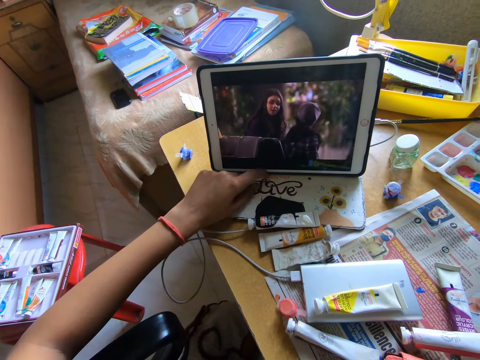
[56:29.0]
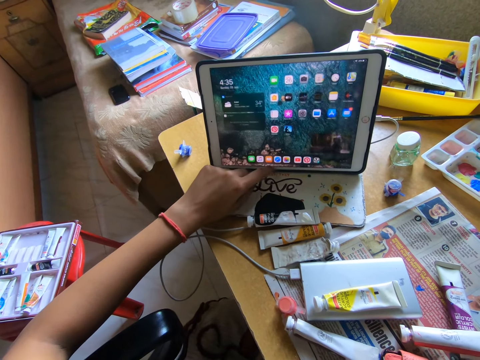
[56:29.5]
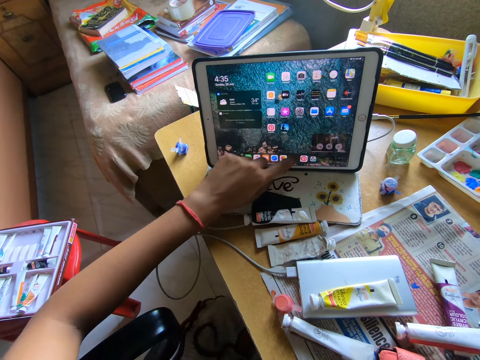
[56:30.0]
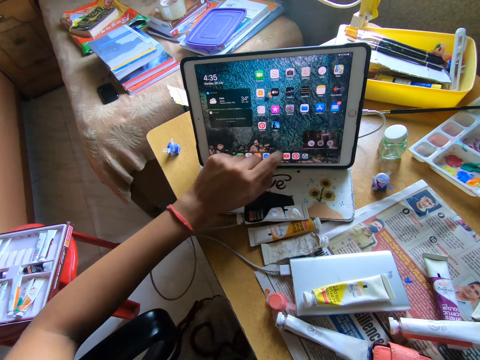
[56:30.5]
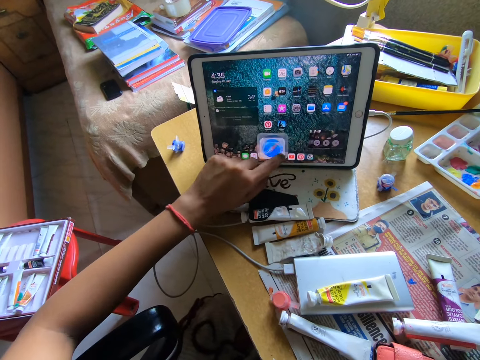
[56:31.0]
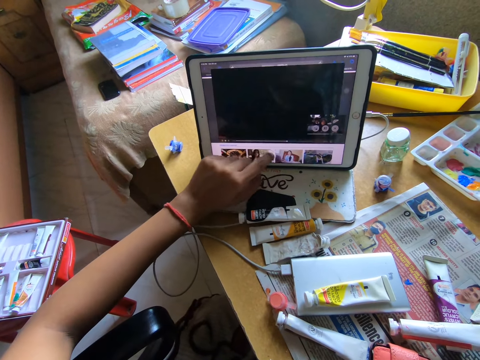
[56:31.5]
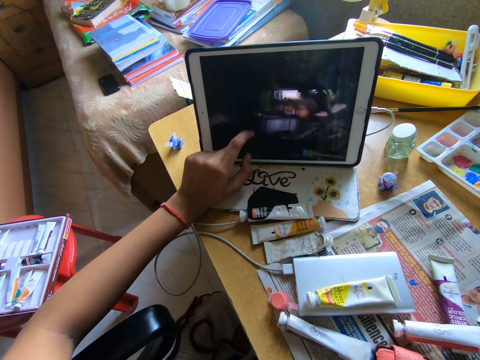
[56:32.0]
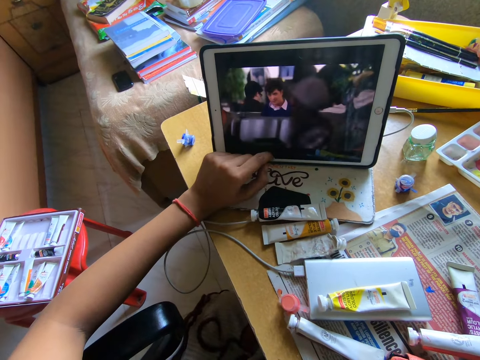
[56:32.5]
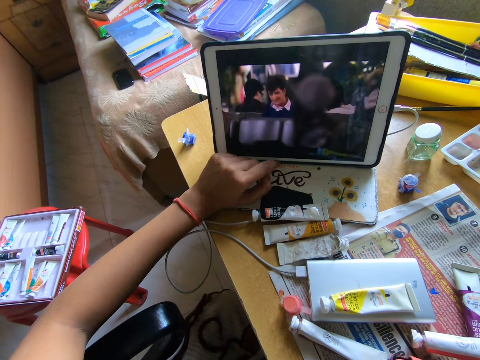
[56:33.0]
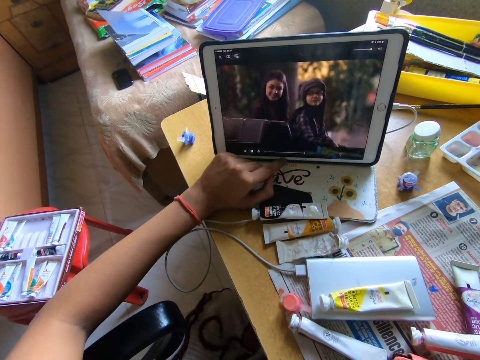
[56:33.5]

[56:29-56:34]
The camera wearer operates the iPad on the table with her left hand.

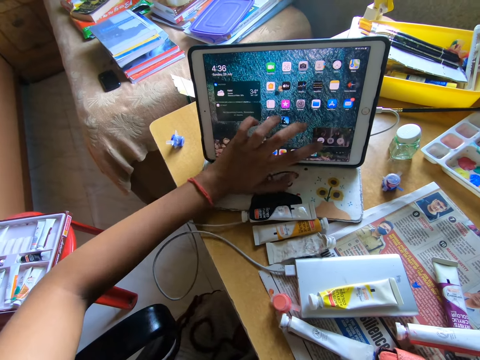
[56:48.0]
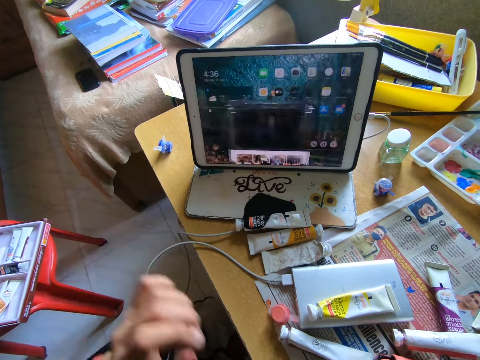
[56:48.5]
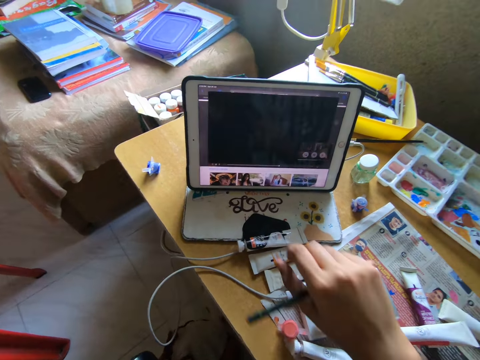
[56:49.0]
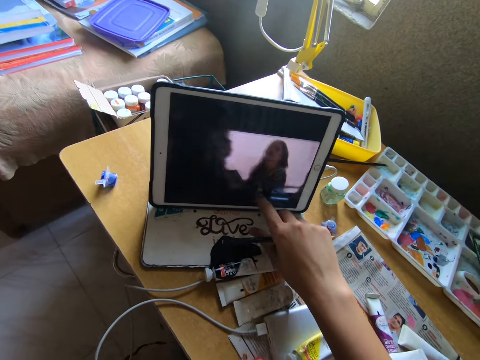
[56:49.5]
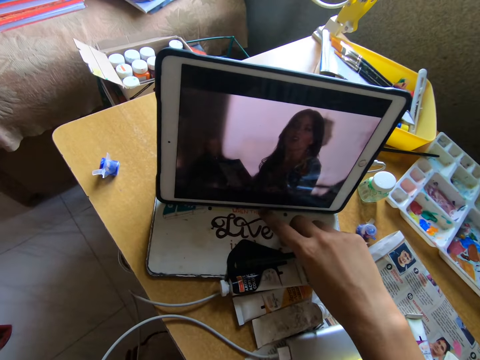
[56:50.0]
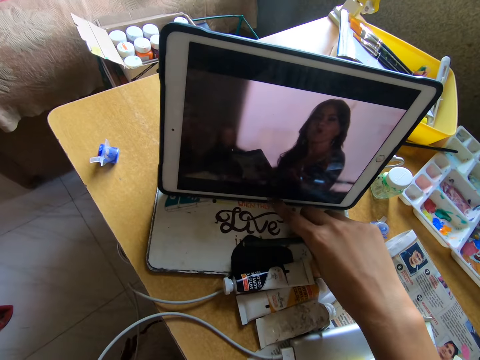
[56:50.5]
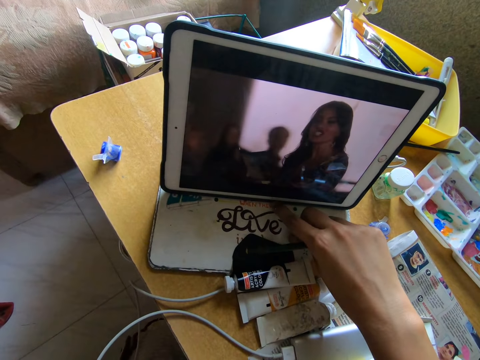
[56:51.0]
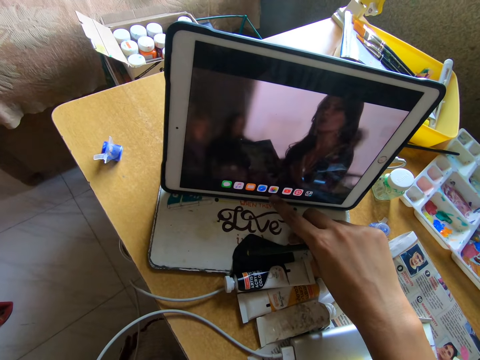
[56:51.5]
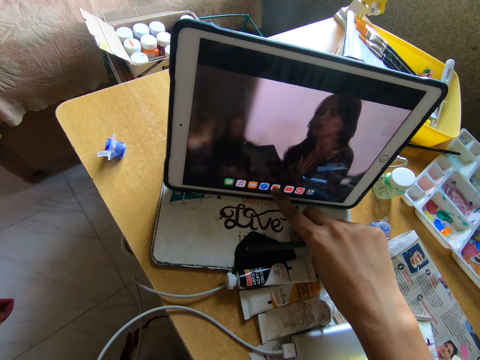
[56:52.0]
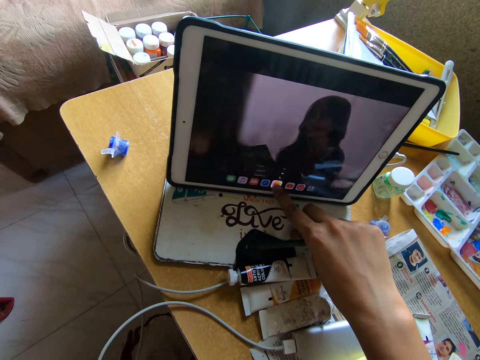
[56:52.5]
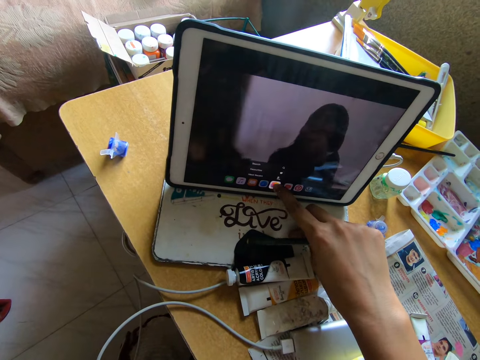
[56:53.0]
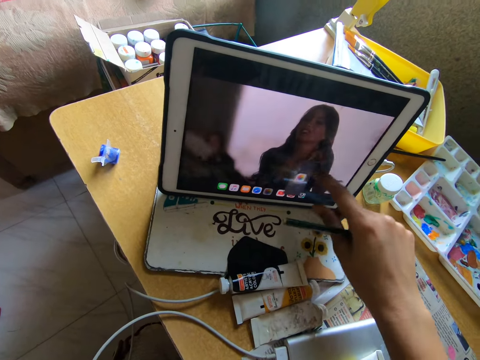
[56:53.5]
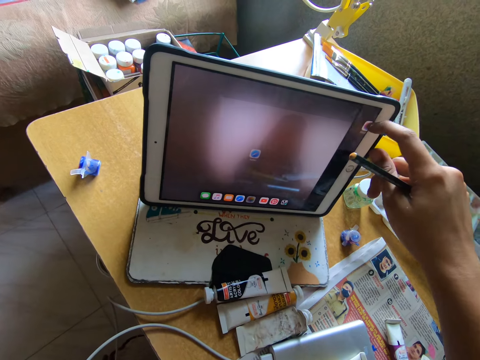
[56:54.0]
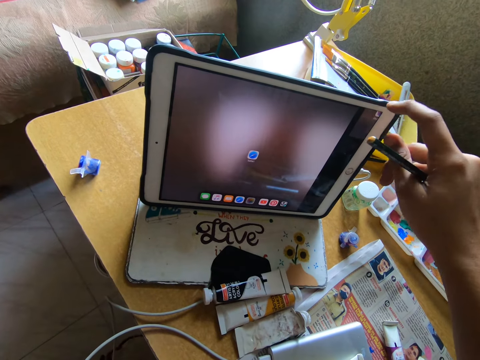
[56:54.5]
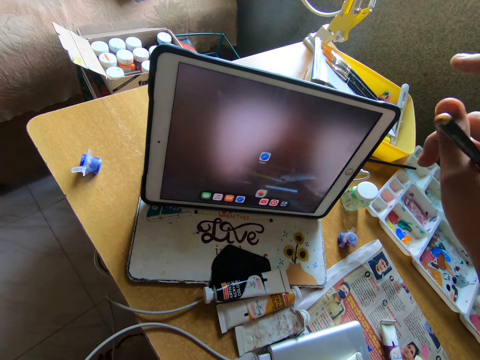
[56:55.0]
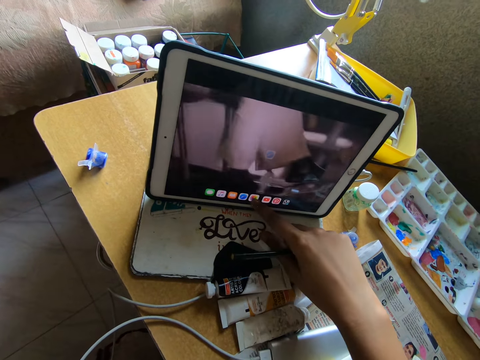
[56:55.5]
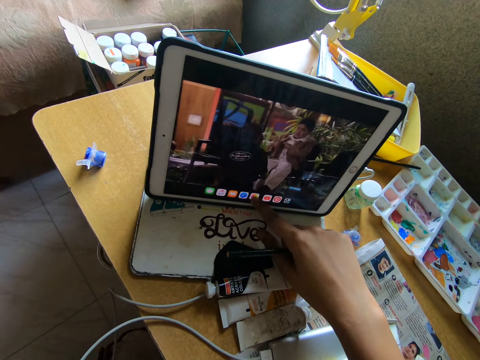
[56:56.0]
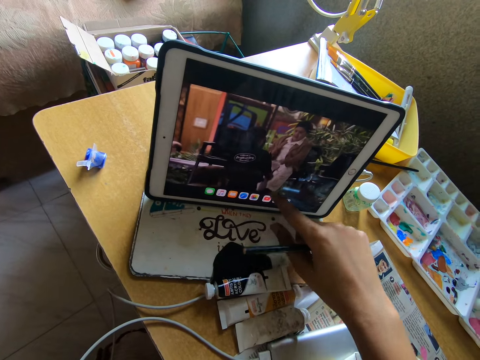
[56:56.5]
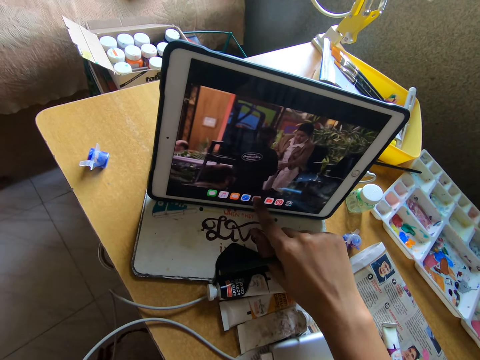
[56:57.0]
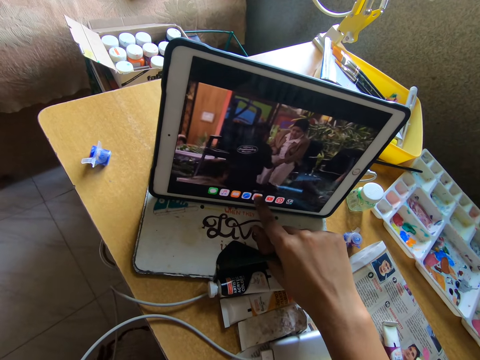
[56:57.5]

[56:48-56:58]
The camera wearer operates the iPad on the table with her right hand.

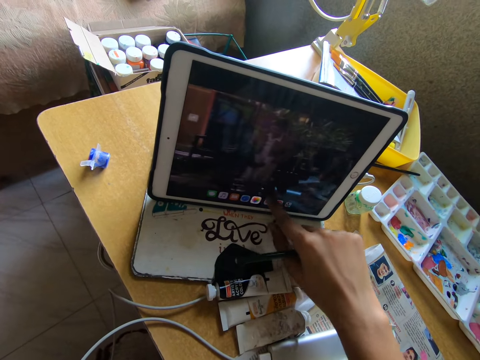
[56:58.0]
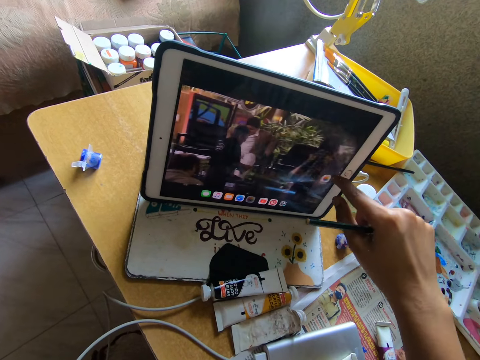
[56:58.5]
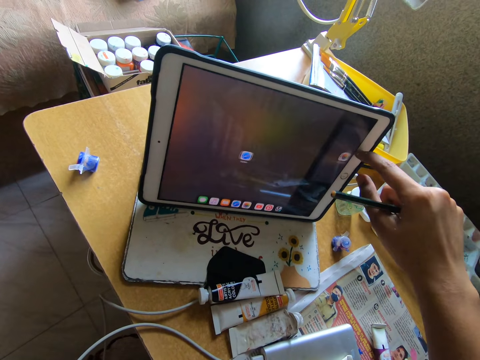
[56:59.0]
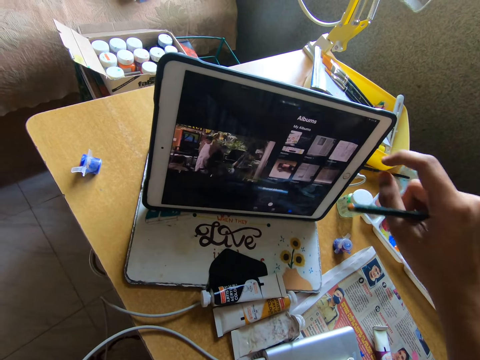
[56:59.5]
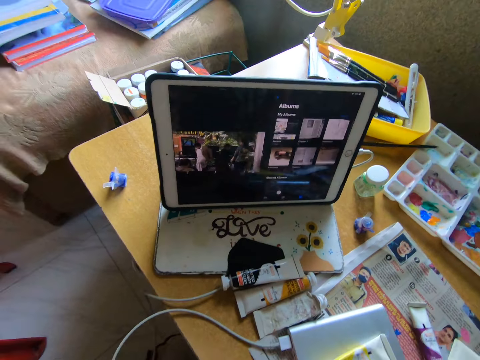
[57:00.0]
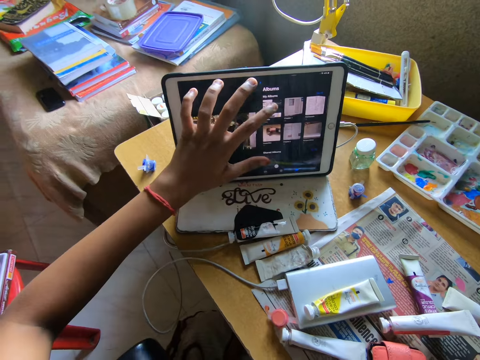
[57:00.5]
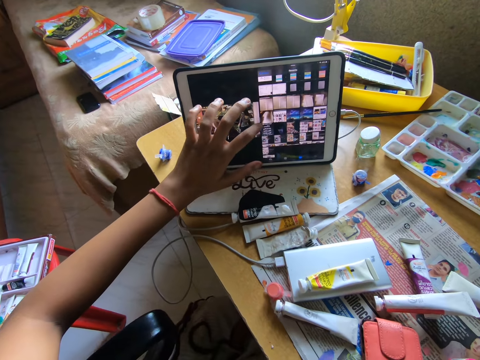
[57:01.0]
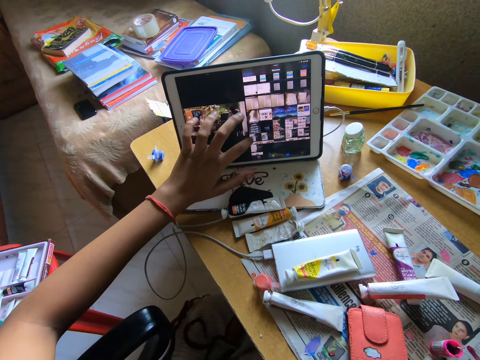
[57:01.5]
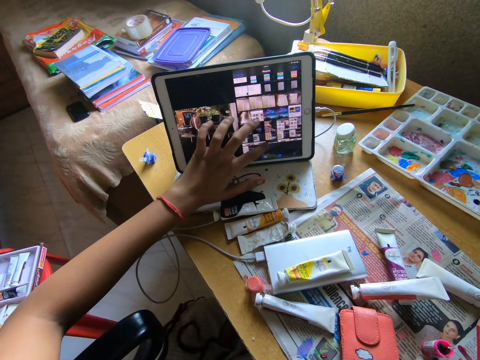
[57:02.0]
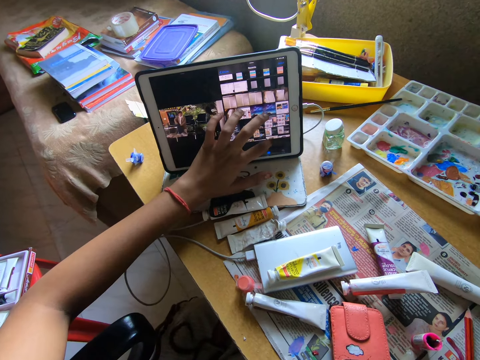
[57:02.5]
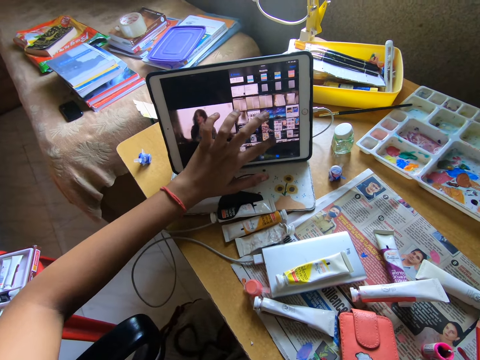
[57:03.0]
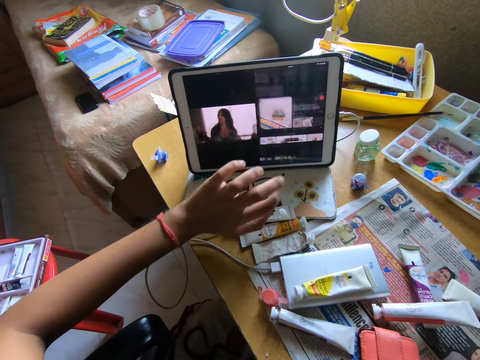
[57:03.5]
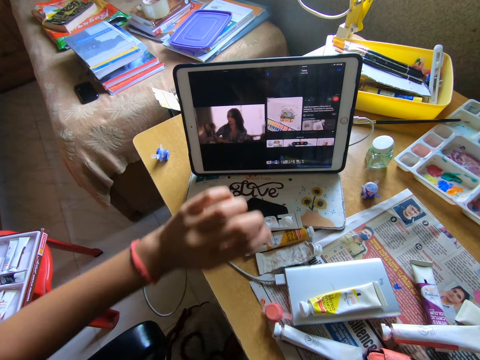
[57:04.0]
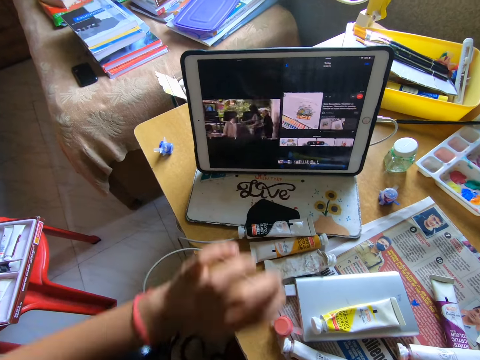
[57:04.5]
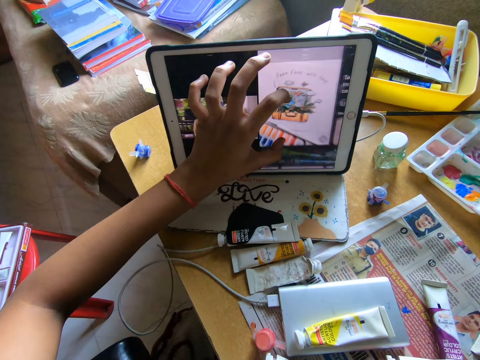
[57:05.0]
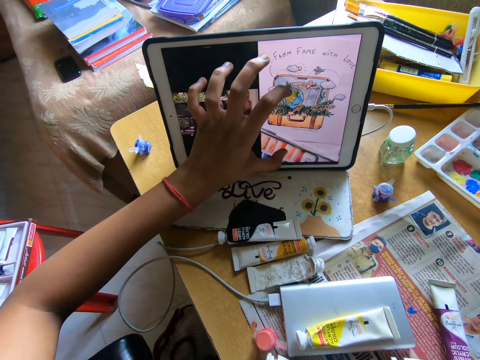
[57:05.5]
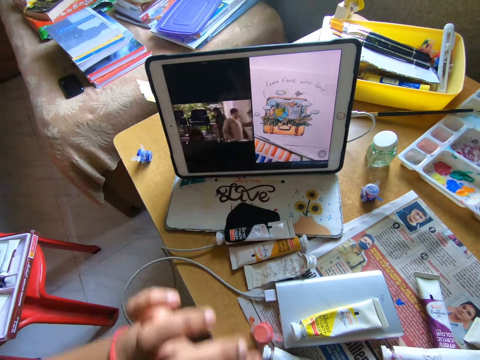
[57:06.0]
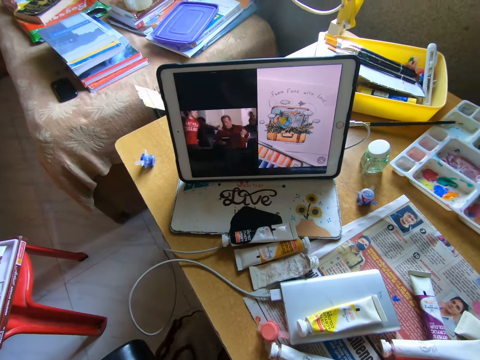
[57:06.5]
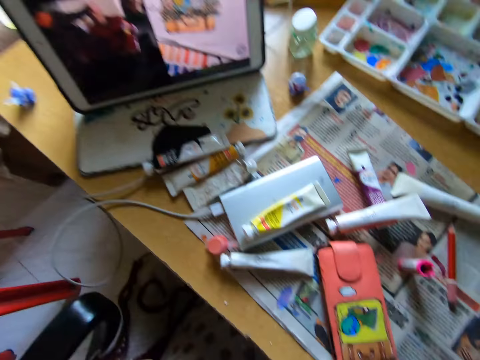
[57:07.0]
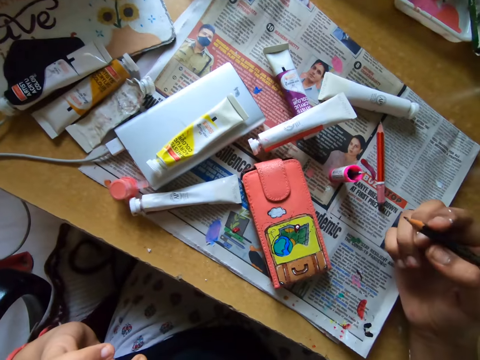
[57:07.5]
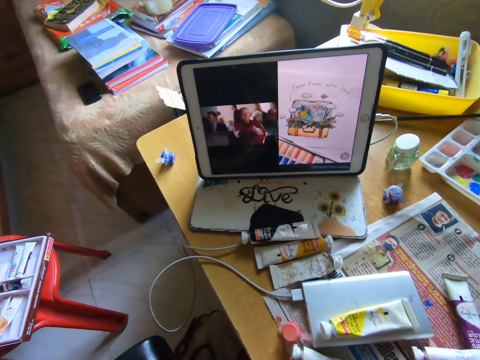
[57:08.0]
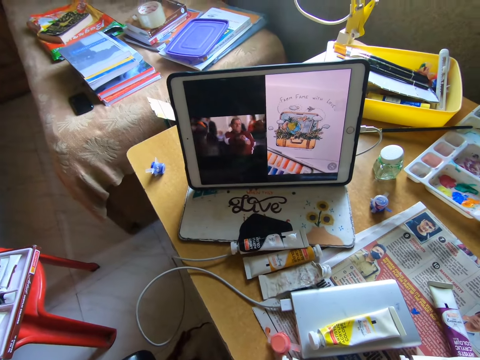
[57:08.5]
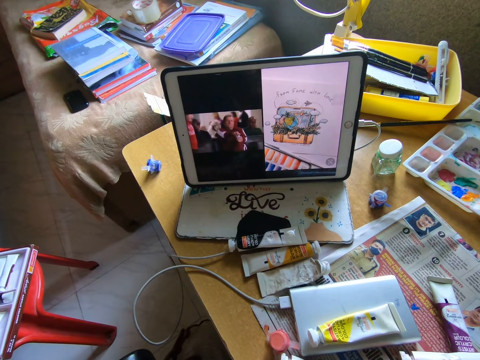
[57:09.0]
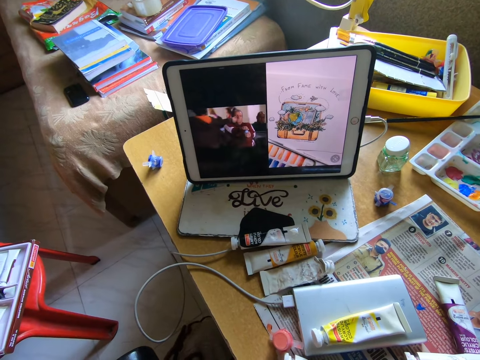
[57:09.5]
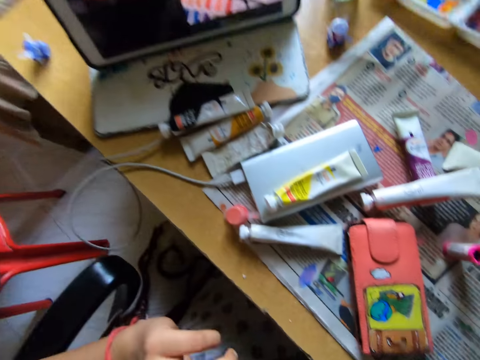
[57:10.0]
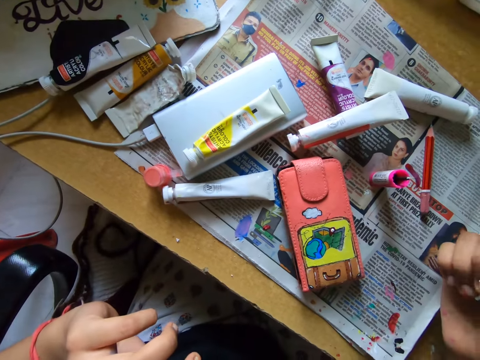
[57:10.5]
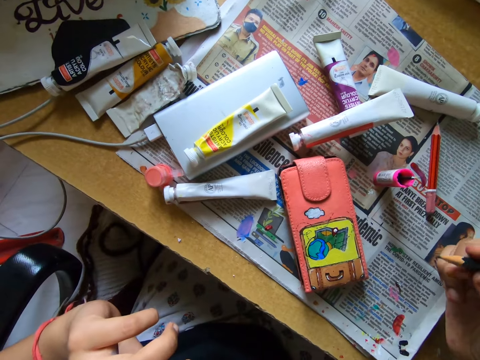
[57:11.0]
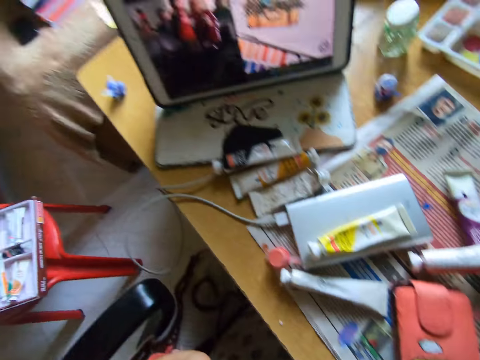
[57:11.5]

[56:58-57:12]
The camera wearer operates the iPad on the table with her left hand. She looks around, watches on the tablet, and looks around.
